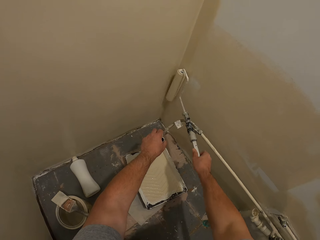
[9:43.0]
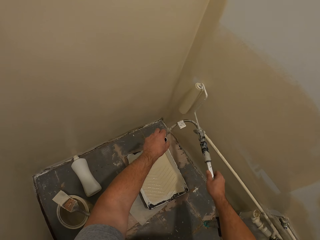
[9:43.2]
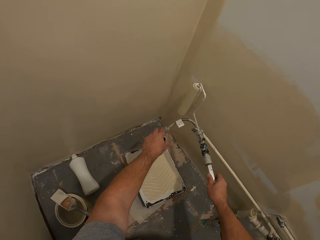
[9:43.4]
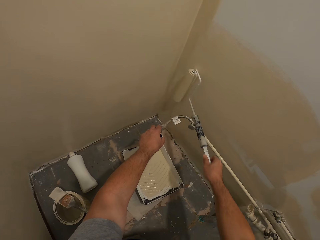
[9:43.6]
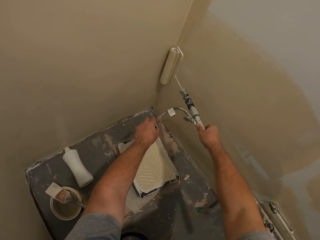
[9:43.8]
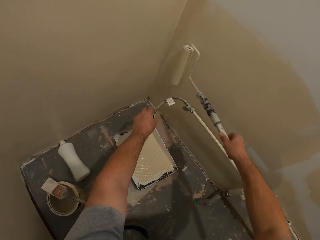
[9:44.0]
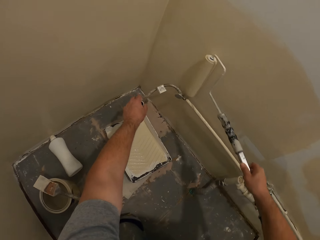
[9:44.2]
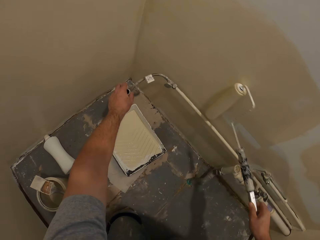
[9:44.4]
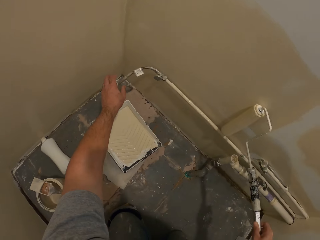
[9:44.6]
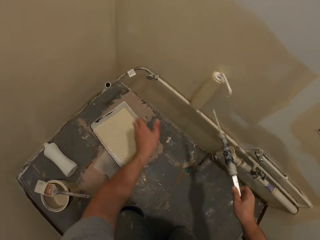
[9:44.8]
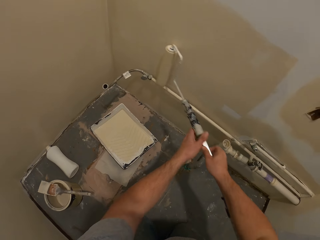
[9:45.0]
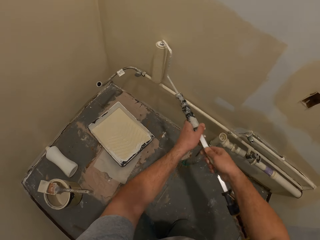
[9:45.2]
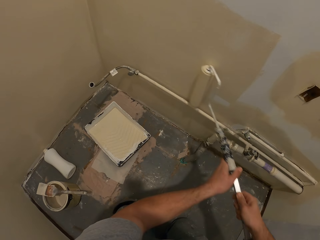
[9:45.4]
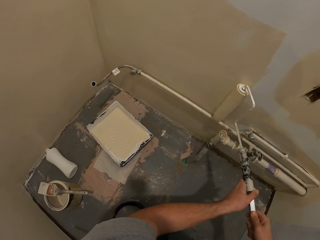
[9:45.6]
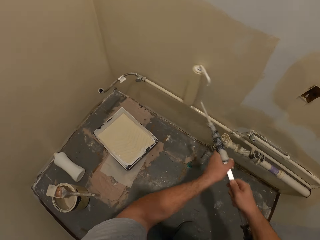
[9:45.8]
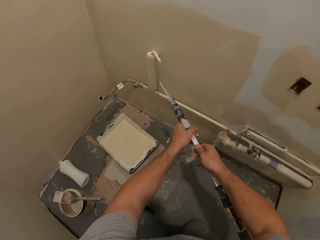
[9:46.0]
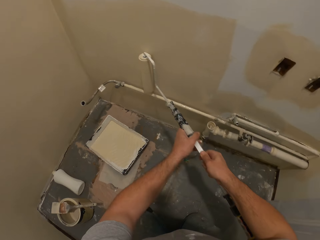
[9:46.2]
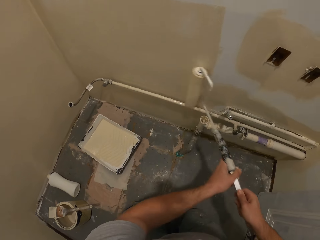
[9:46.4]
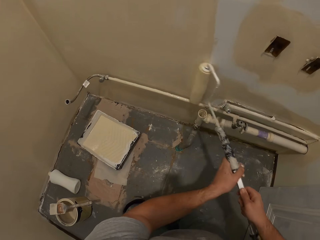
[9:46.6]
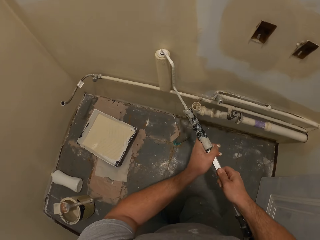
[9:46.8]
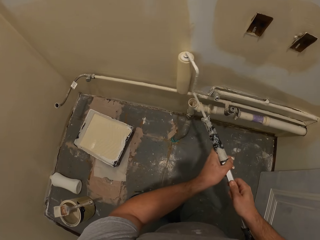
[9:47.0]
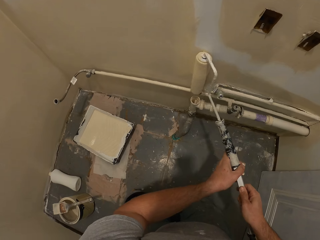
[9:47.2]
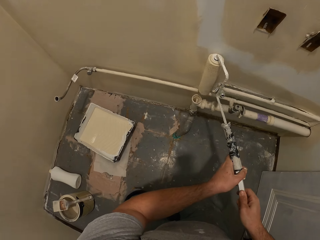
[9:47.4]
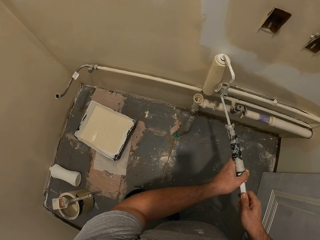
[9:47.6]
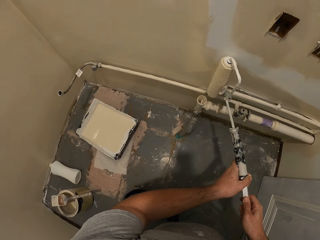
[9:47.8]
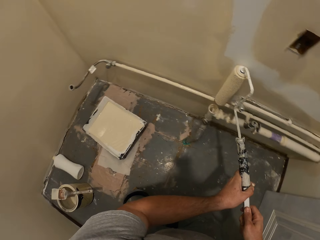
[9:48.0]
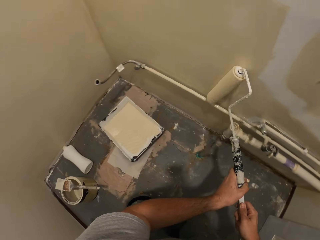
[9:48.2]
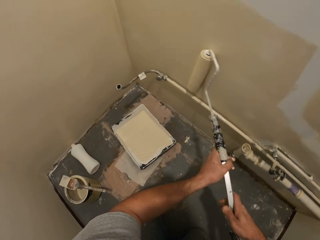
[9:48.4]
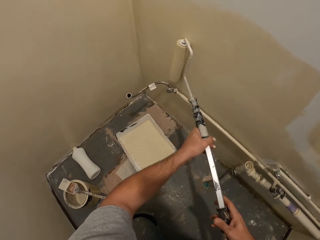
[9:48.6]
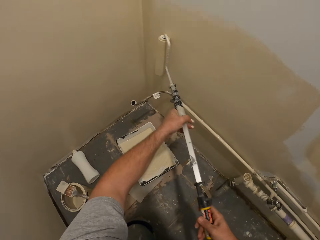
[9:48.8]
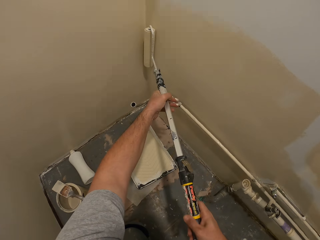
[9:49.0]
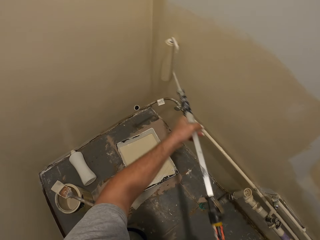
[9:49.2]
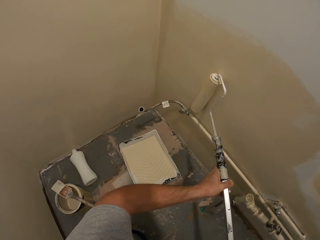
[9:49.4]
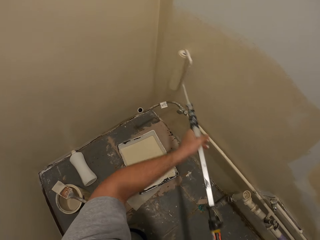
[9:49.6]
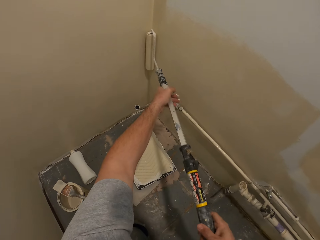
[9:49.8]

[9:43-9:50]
The camera wearer lets go of the wire. They paint the wall with a paint roller.
